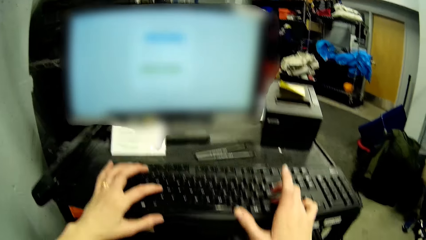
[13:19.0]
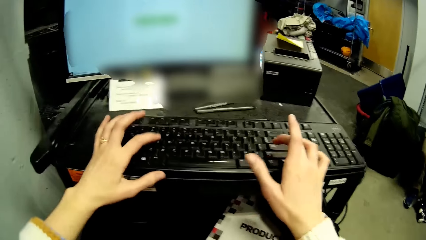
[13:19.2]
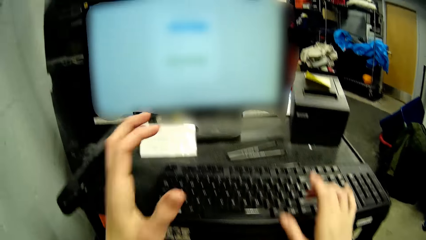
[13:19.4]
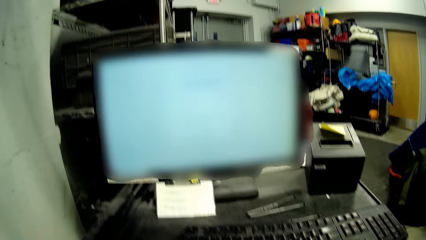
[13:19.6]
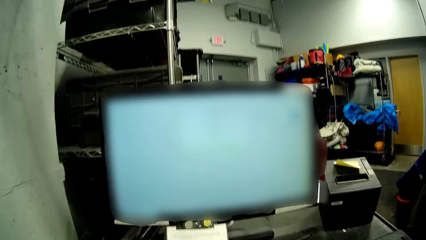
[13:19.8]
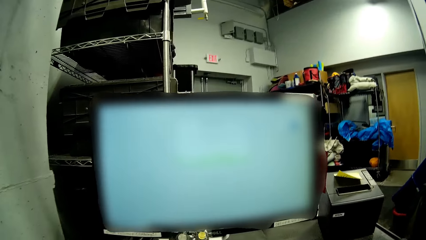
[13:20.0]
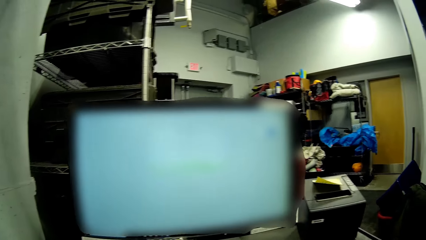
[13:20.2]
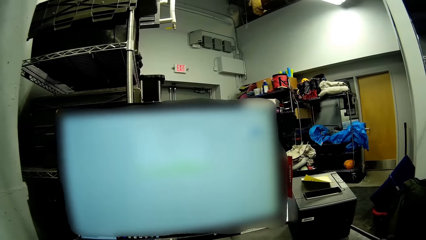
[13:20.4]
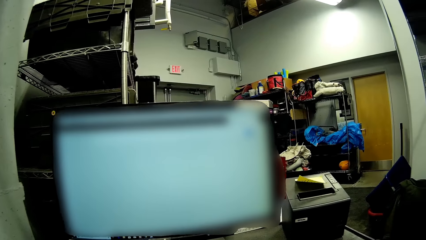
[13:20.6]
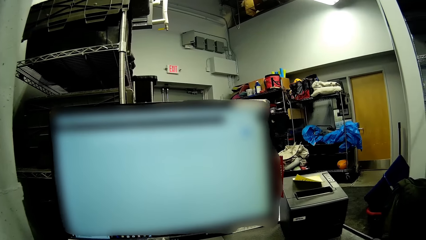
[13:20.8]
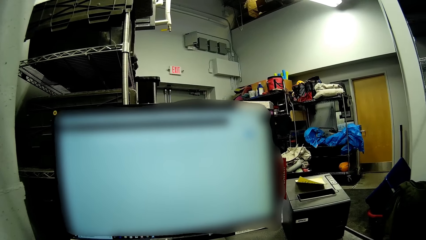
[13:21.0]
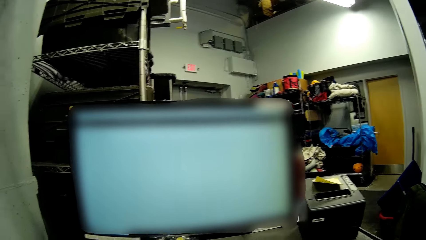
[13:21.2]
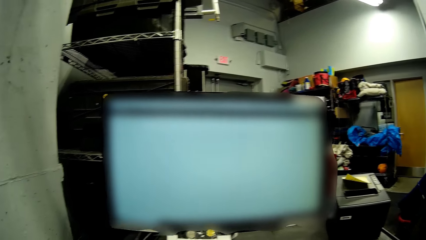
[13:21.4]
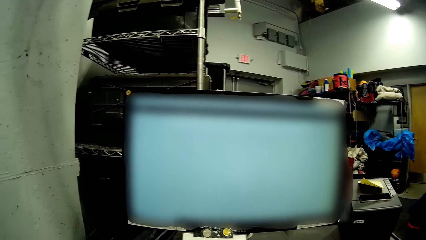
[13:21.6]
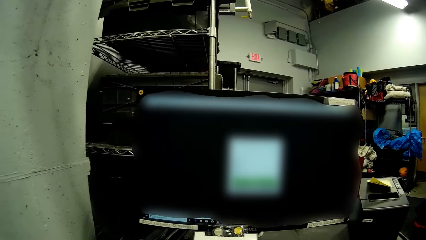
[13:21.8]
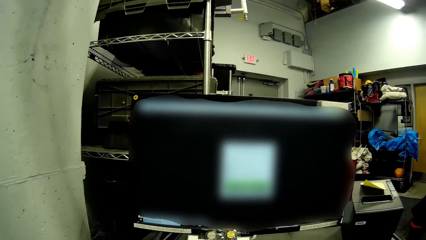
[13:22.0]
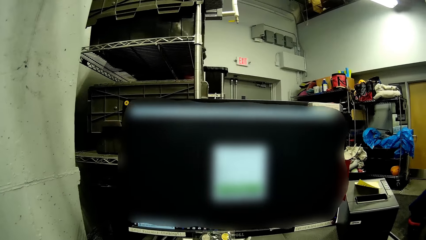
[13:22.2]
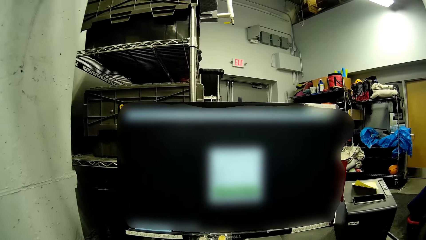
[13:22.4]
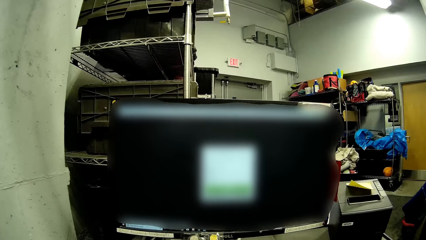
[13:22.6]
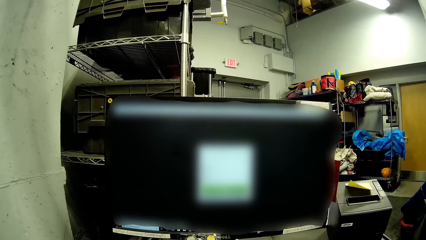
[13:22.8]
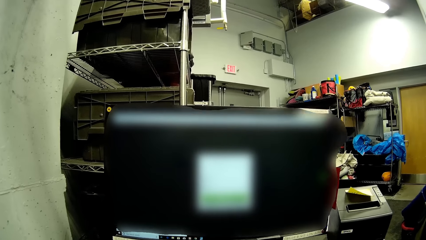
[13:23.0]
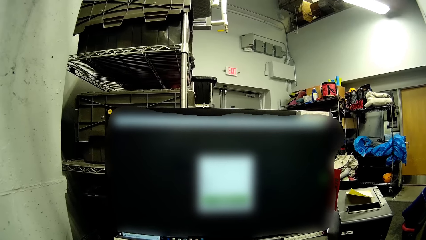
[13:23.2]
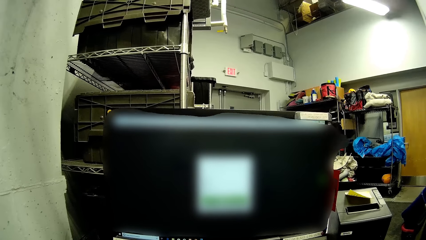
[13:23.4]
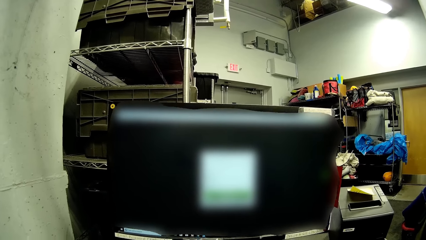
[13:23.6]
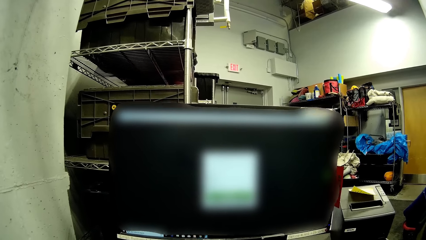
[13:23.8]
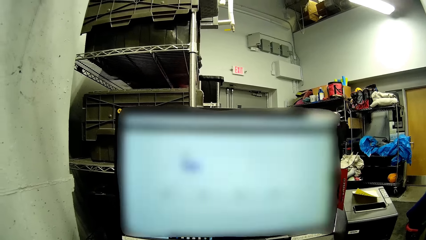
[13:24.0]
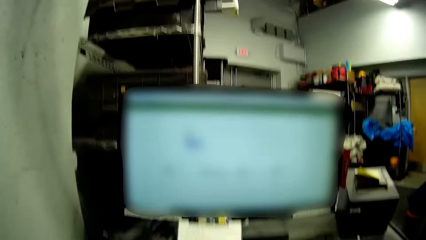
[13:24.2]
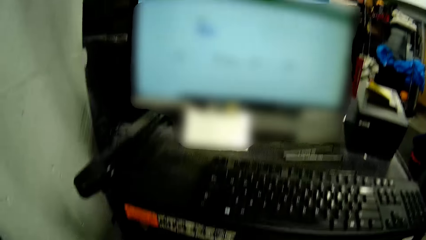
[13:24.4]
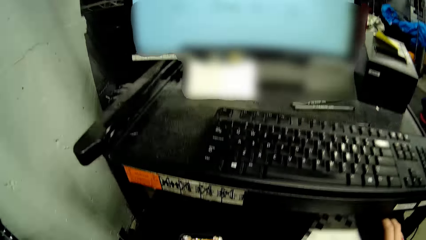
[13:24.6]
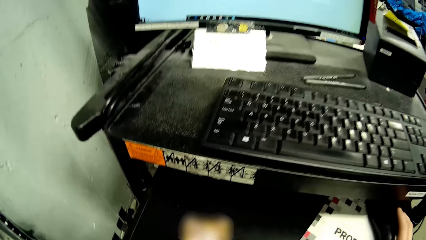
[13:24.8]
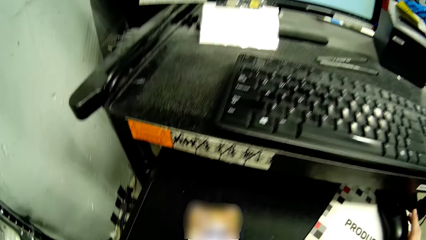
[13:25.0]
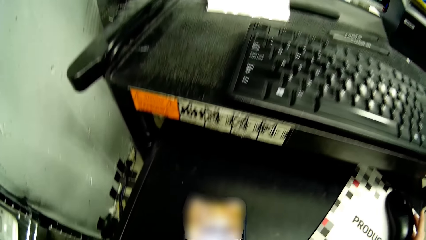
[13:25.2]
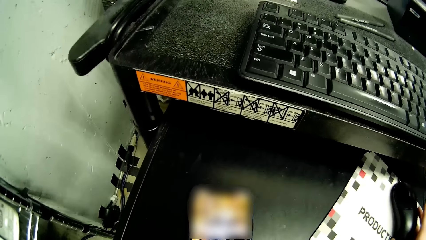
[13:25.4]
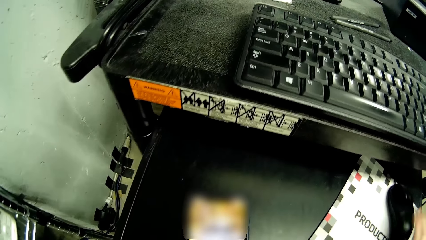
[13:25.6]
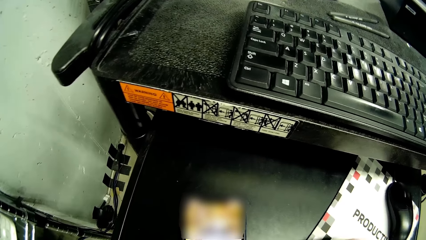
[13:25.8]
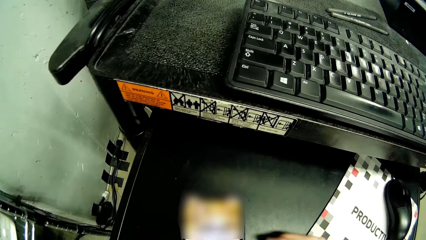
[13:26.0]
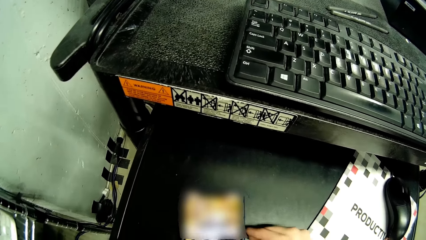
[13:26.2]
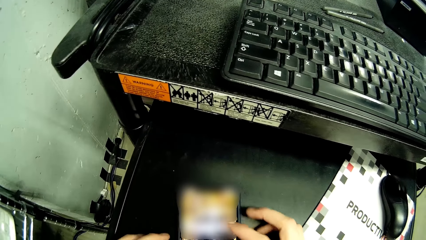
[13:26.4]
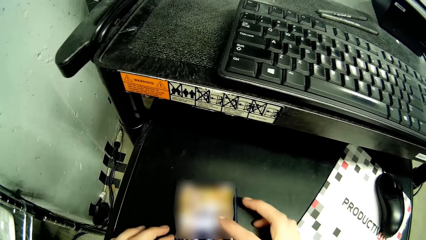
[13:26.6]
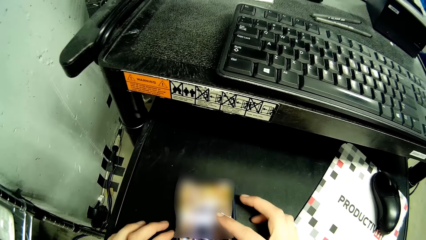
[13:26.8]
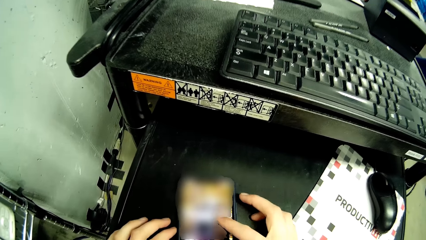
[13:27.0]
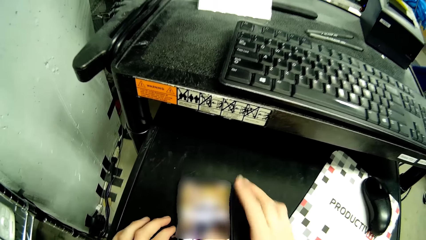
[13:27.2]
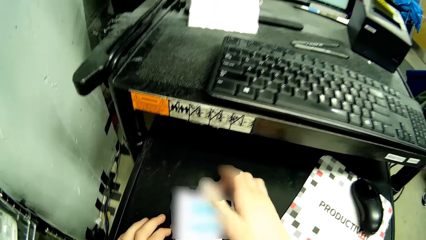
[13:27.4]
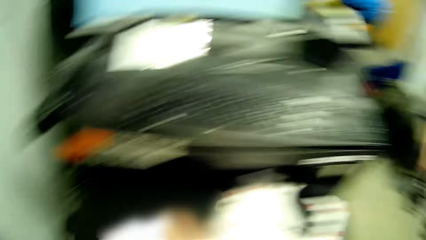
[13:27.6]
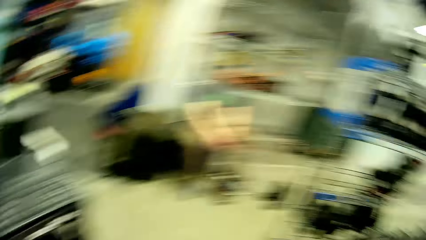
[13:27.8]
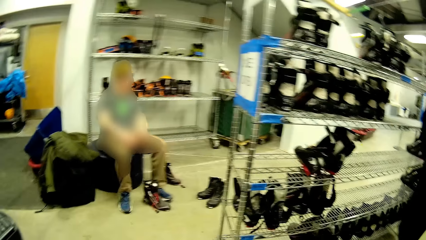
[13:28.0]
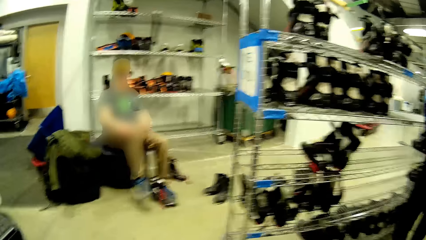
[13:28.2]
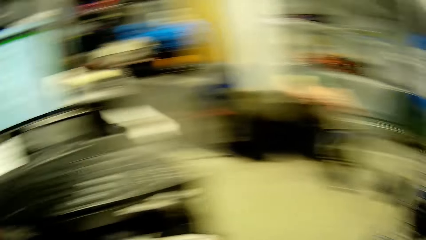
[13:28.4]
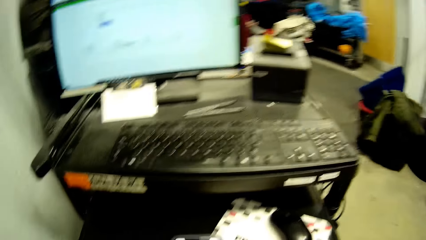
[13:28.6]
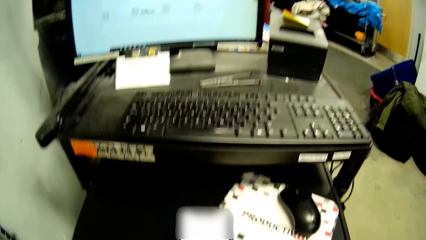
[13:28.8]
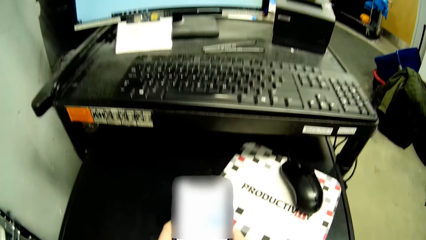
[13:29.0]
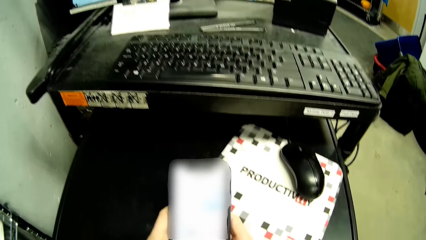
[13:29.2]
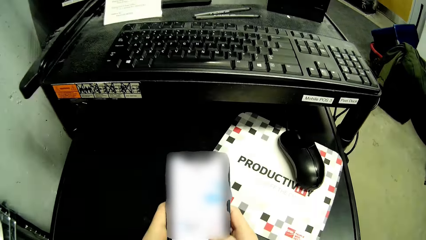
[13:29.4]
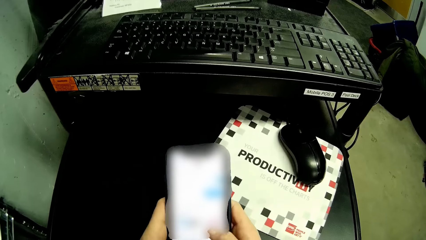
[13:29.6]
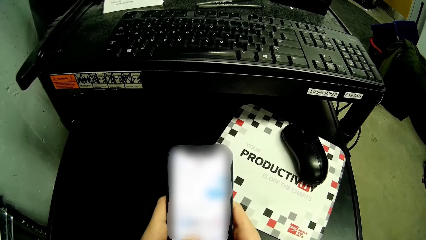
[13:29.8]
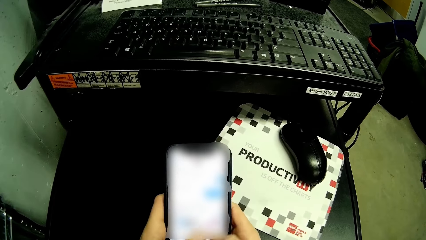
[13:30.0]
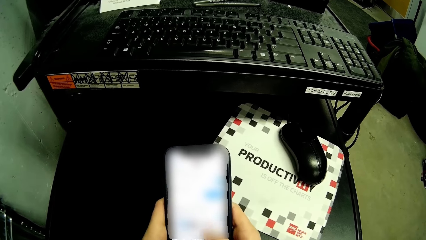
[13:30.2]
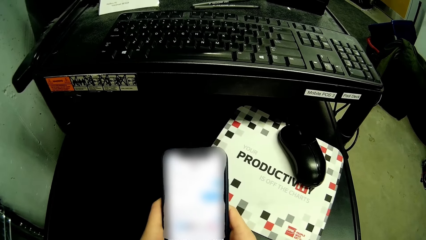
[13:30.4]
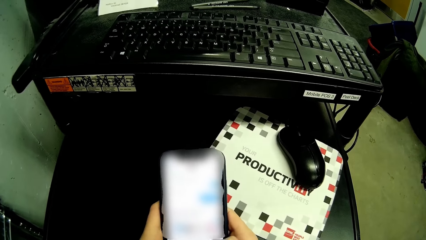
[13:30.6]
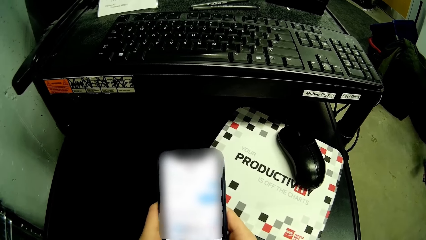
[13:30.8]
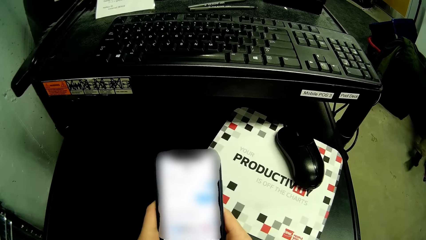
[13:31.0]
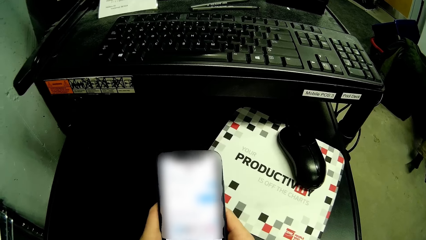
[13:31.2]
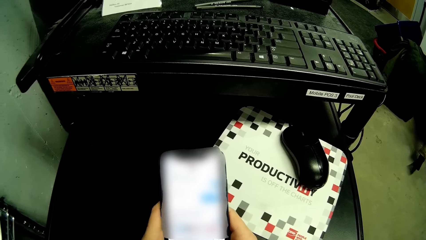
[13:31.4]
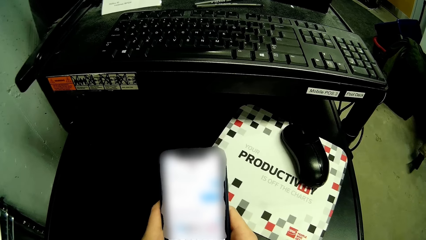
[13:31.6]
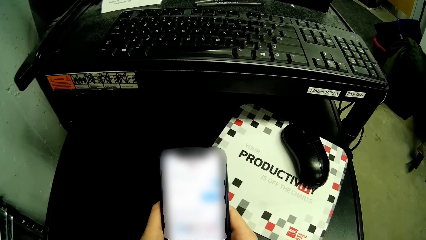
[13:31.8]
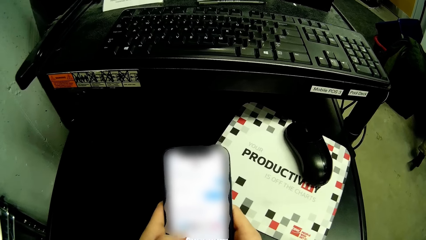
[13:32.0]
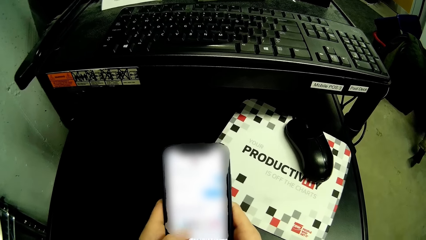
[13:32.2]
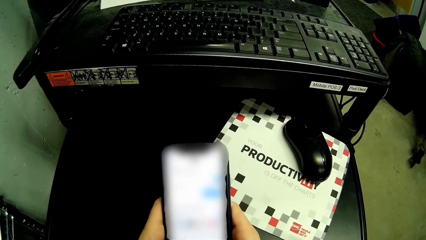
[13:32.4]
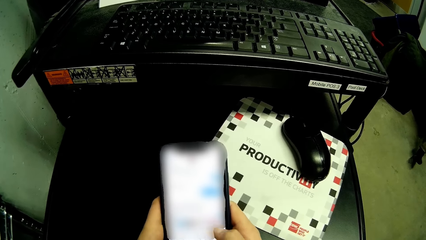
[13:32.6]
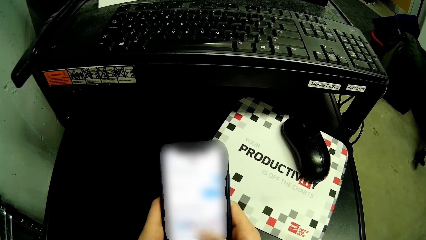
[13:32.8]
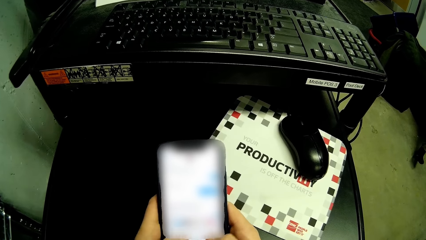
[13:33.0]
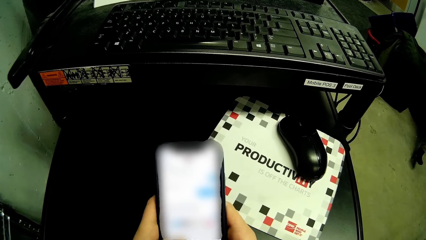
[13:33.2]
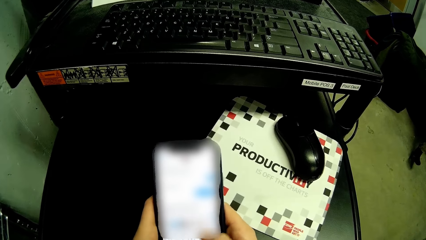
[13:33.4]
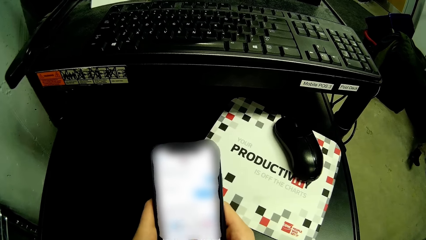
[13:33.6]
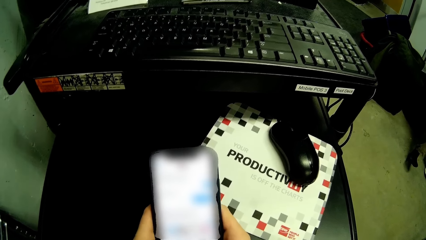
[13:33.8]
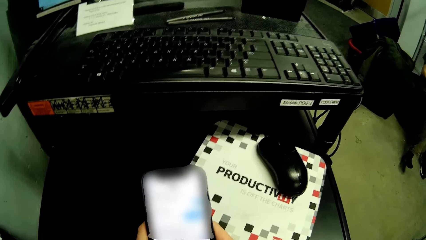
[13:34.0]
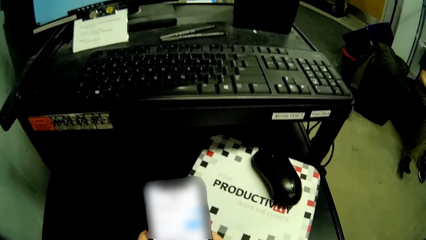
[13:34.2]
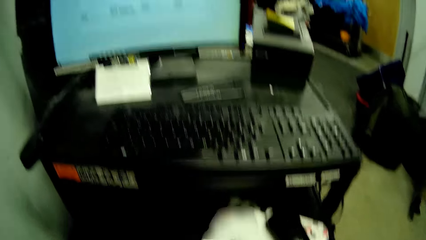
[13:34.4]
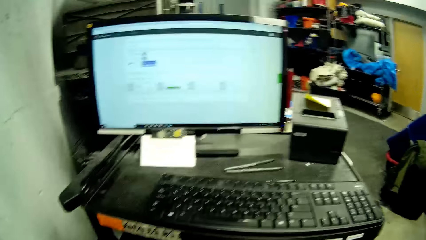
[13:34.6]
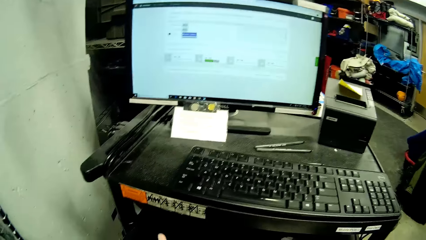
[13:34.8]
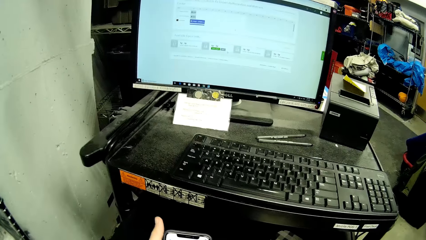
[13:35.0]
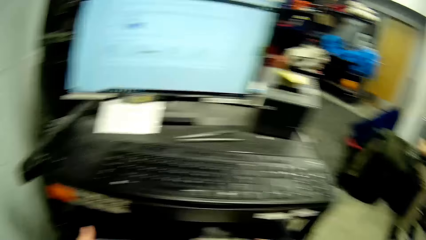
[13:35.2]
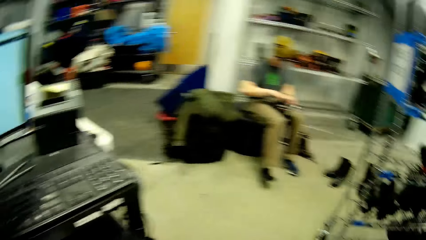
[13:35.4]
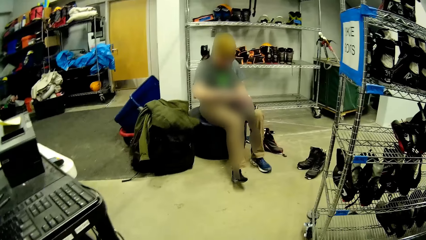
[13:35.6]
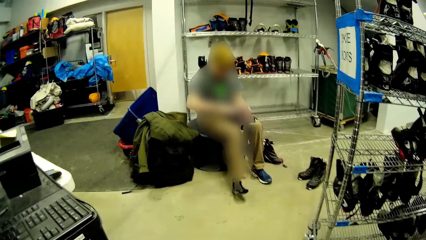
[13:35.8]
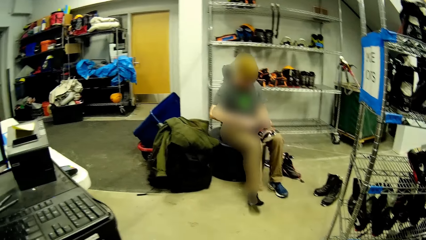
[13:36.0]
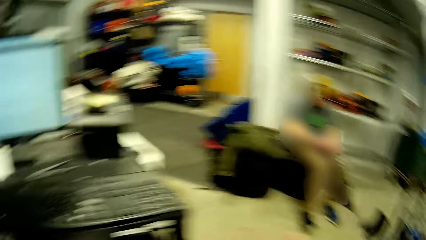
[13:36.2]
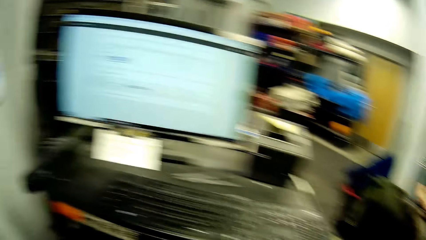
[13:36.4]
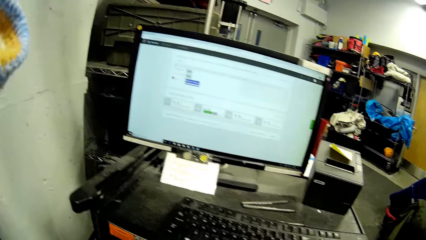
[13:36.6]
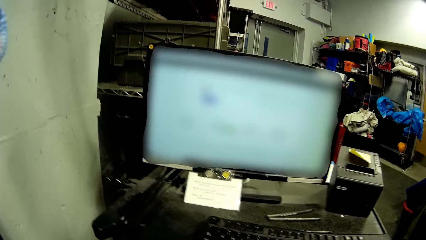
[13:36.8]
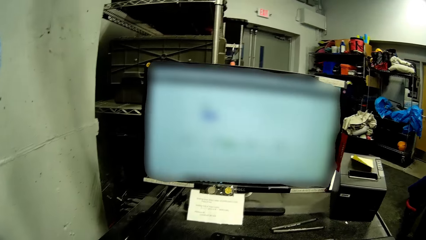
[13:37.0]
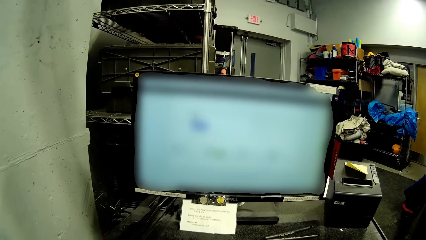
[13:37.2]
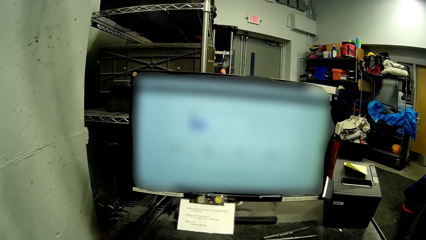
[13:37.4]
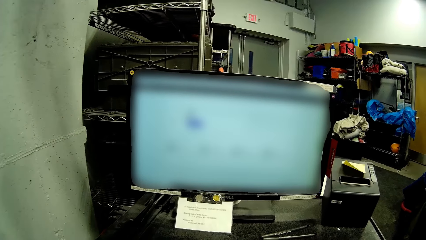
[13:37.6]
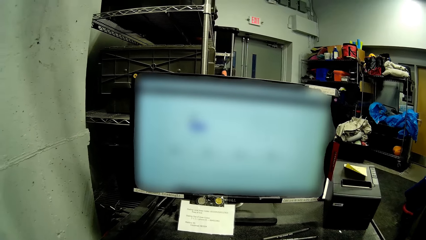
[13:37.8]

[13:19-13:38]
The camera wearer presses his phone with his right hand. He looks at a person. He scrolls the phone. He presses the phone with both hands. He looks at the person.
